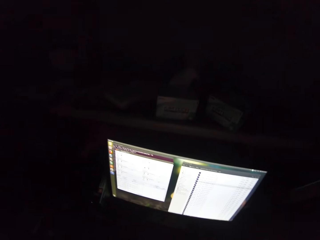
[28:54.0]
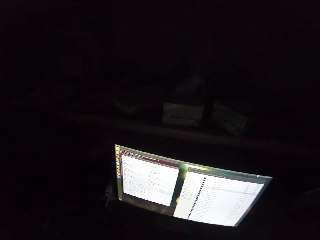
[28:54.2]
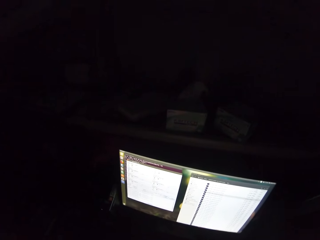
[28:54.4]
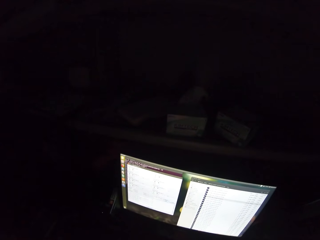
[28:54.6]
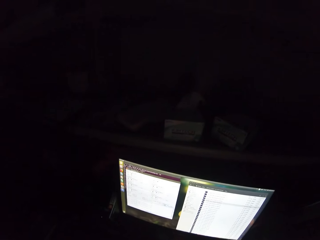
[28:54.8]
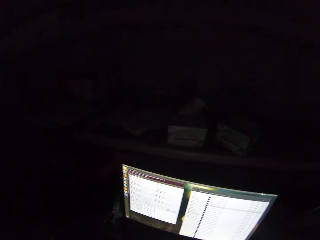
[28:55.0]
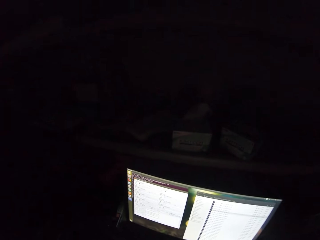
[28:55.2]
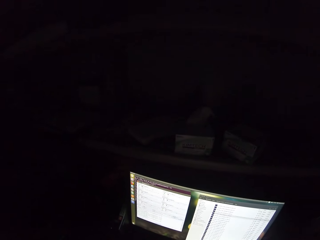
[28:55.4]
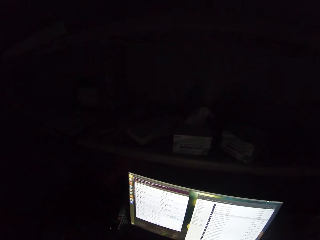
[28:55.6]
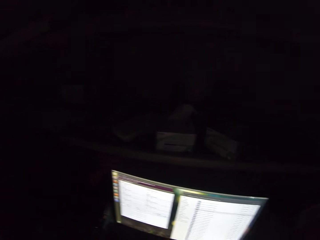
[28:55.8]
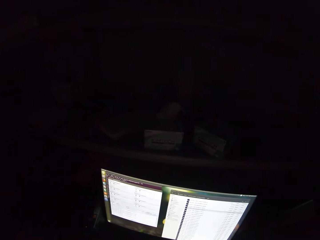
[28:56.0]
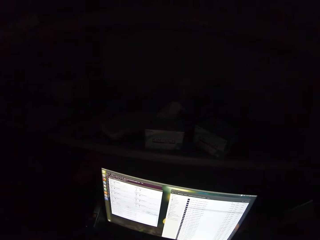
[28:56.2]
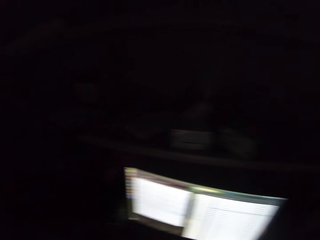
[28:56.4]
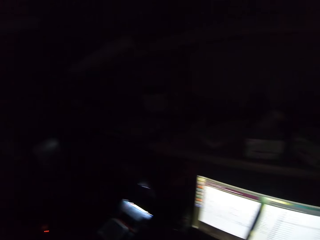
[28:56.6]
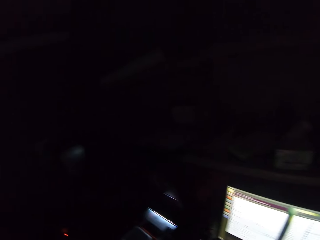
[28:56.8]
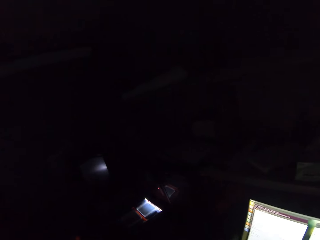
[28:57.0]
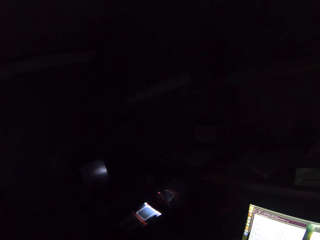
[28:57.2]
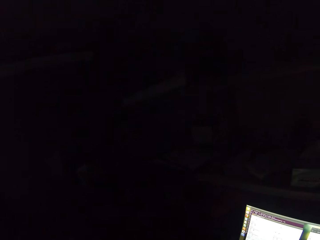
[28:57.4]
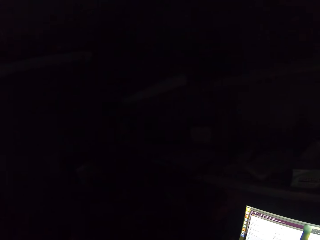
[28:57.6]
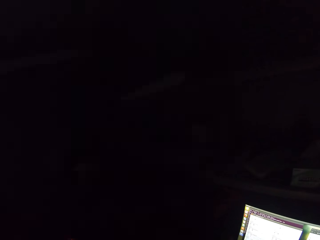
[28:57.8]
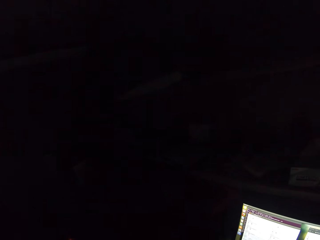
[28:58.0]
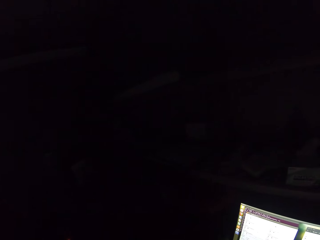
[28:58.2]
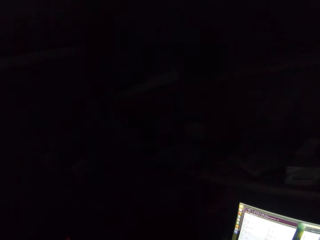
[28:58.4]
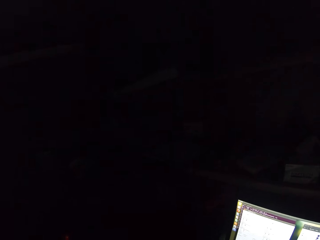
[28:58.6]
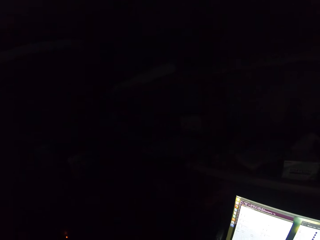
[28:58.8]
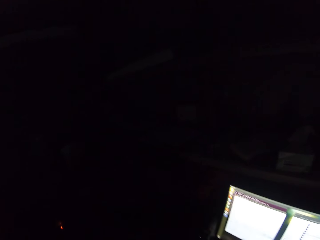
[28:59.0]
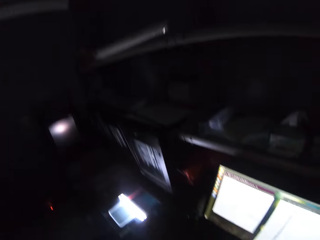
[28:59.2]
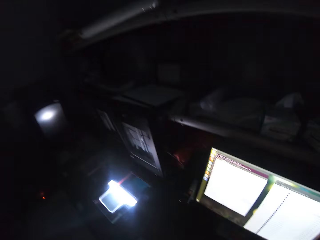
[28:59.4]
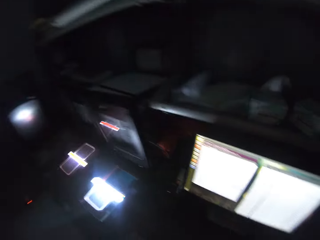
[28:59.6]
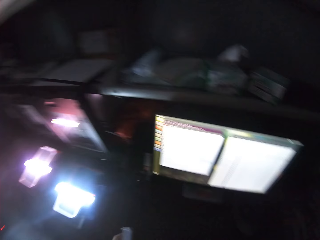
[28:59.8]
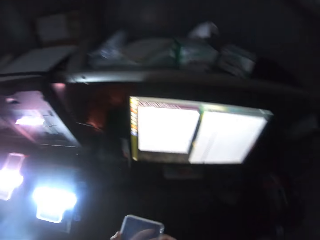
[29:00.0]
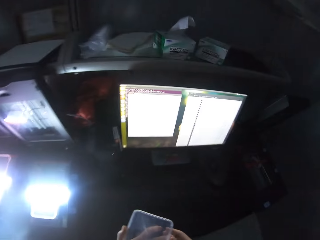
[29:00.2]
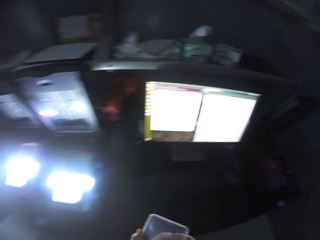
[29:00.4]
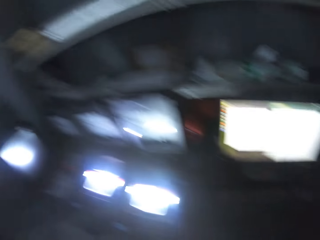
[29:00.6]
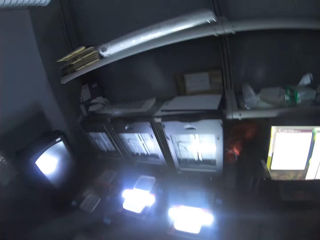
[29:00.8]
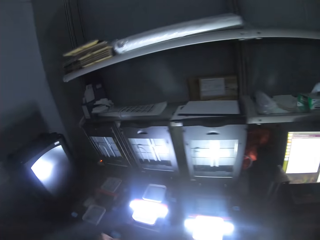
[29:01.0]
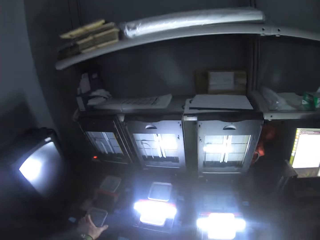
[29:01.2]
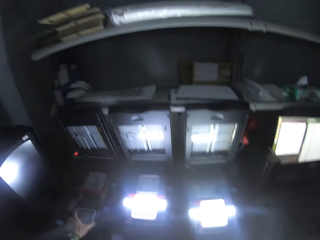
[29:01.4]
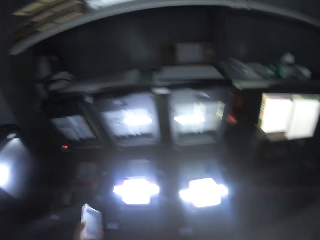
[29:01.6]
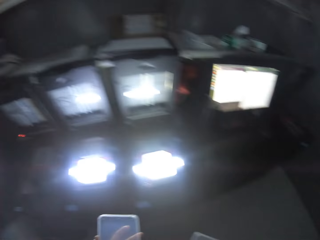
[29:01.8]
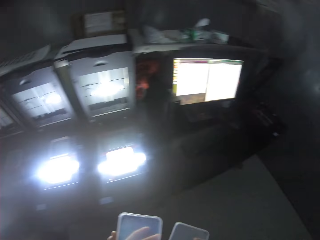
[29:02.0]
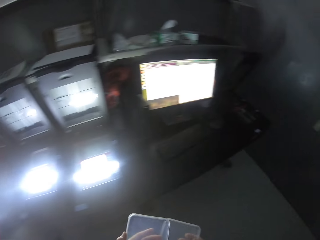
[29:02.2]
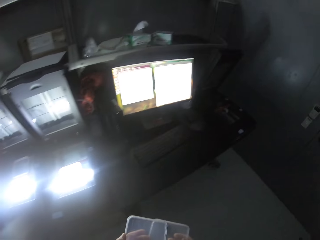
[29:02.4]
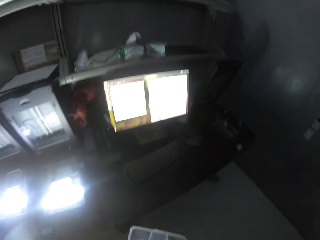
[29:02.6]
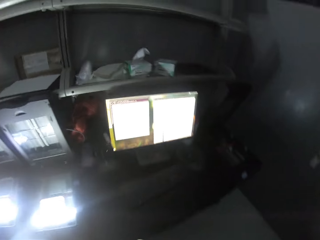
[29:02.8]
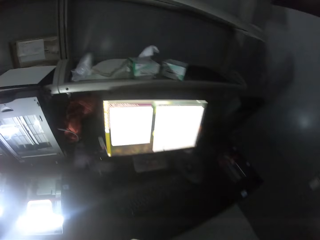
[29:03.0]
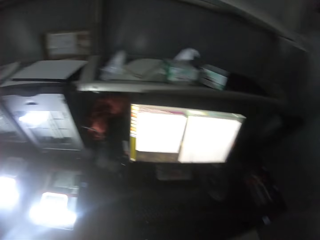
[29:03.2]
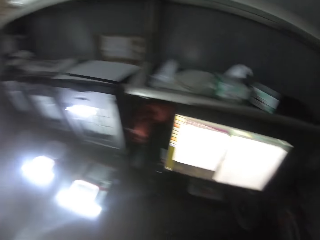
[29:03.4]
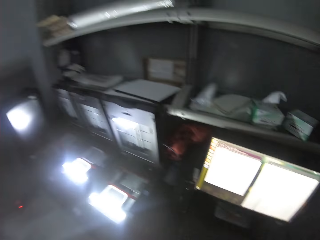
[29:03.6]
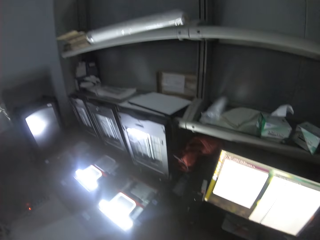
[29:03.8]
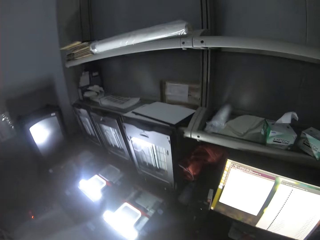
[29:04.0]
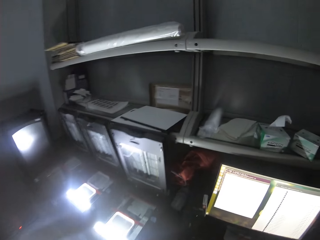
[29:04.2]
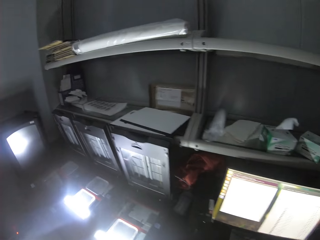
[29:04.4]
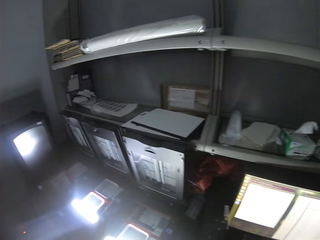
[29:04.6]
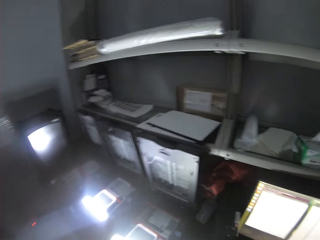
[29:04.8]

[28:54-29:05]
The camera wearer operates a computer. He stares at something. He scrolls the phone with his hands. He picks up something with his left hand.

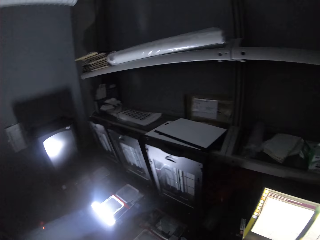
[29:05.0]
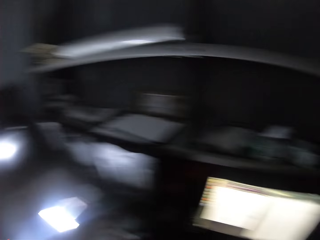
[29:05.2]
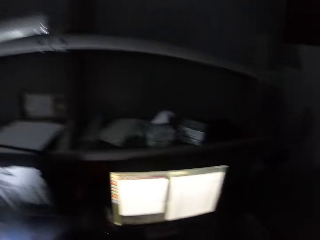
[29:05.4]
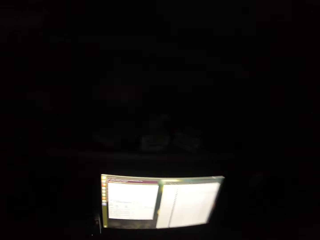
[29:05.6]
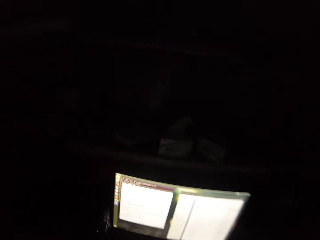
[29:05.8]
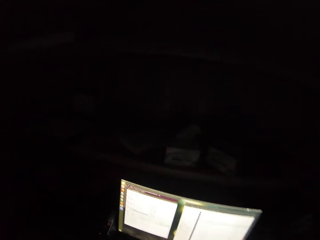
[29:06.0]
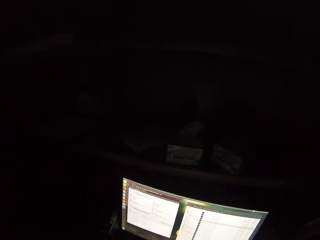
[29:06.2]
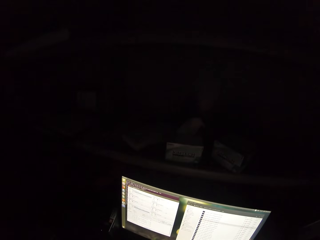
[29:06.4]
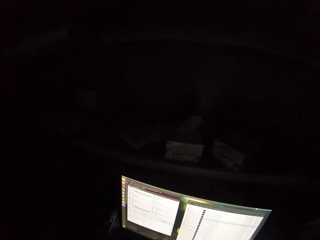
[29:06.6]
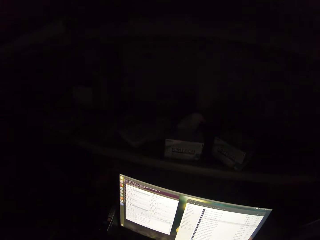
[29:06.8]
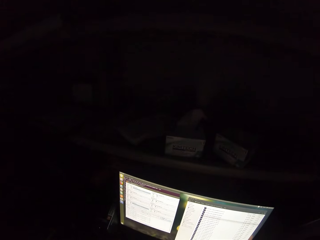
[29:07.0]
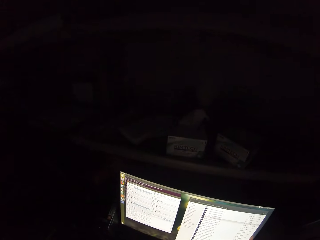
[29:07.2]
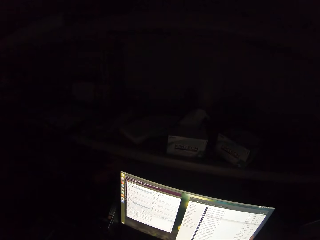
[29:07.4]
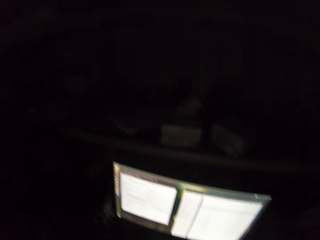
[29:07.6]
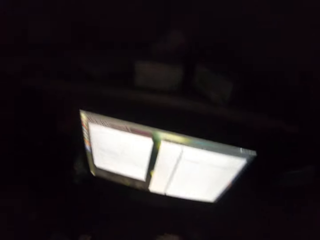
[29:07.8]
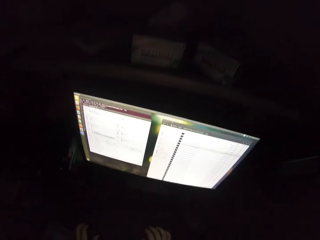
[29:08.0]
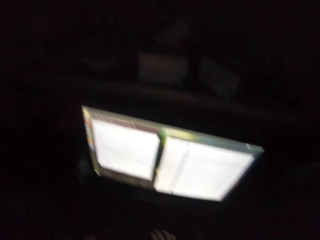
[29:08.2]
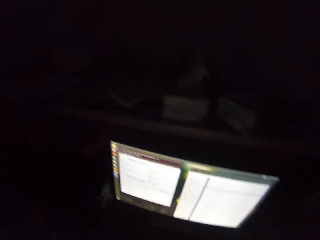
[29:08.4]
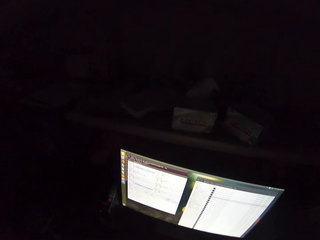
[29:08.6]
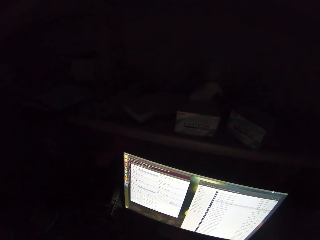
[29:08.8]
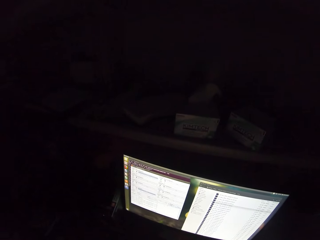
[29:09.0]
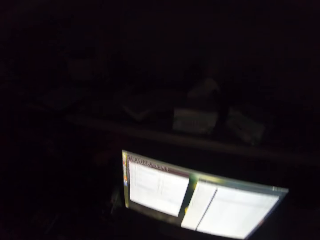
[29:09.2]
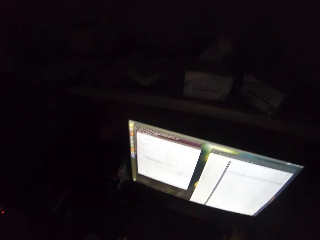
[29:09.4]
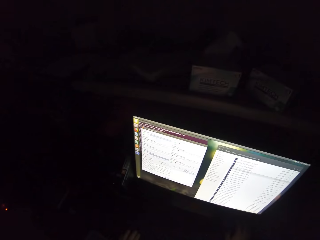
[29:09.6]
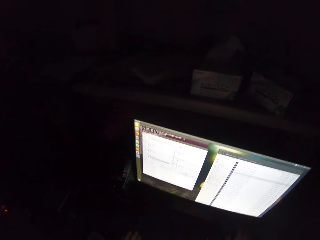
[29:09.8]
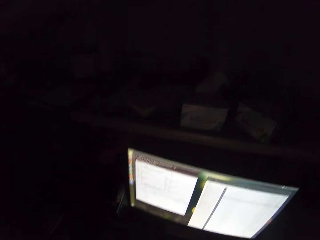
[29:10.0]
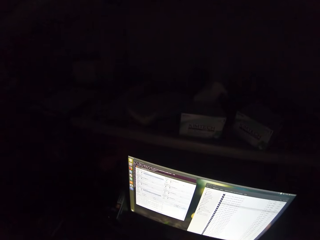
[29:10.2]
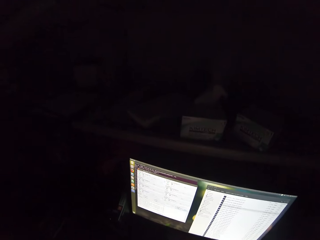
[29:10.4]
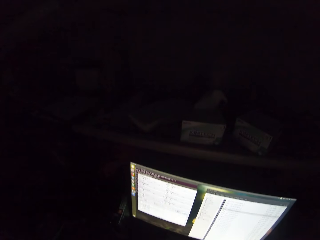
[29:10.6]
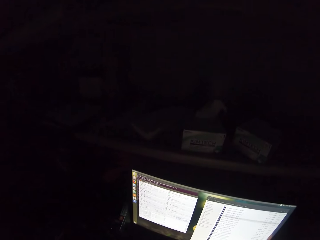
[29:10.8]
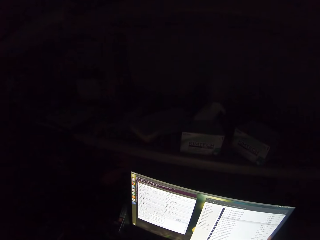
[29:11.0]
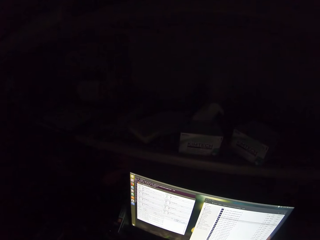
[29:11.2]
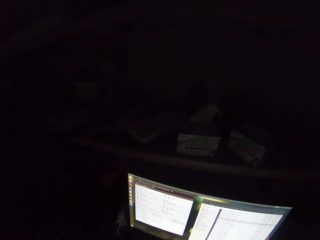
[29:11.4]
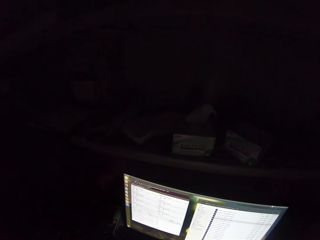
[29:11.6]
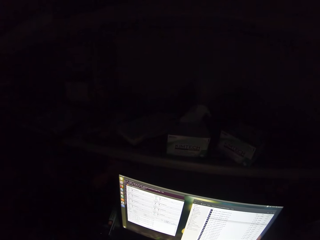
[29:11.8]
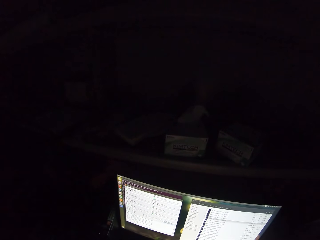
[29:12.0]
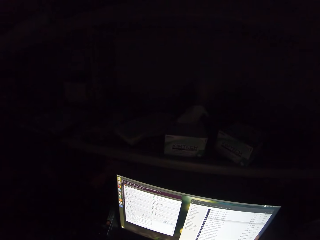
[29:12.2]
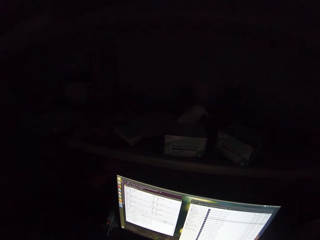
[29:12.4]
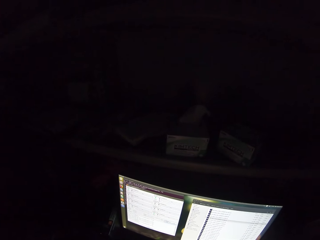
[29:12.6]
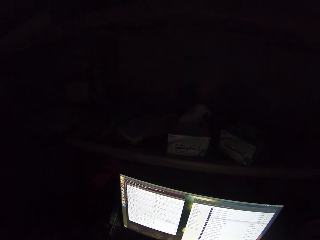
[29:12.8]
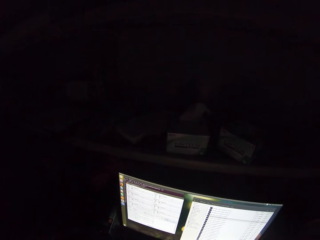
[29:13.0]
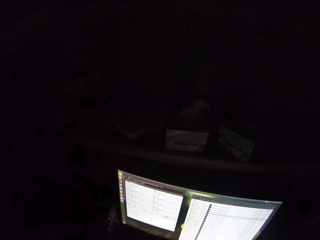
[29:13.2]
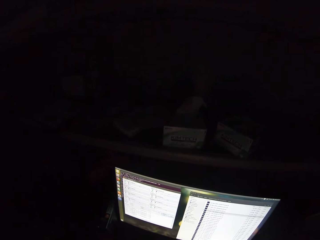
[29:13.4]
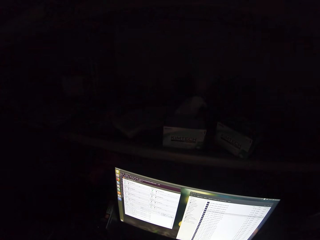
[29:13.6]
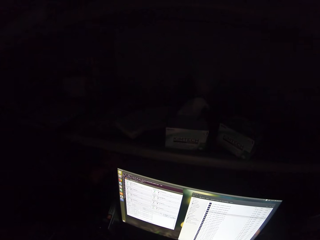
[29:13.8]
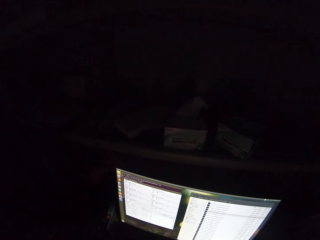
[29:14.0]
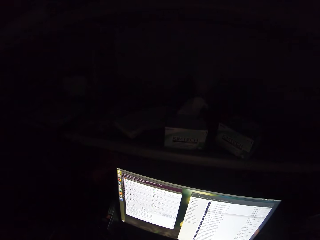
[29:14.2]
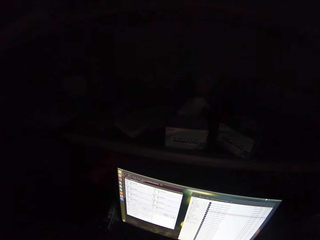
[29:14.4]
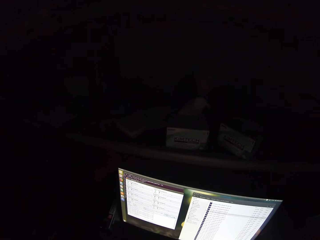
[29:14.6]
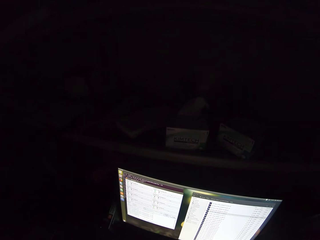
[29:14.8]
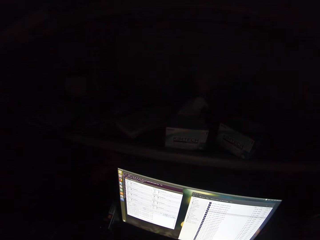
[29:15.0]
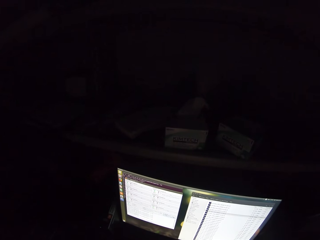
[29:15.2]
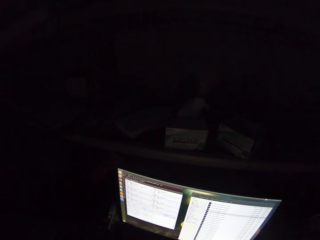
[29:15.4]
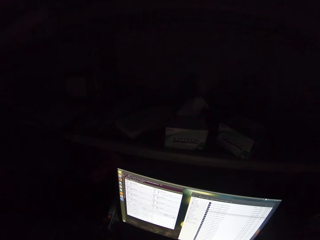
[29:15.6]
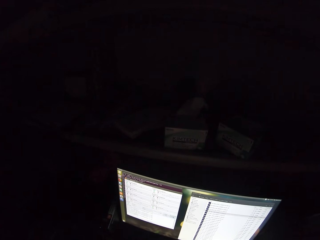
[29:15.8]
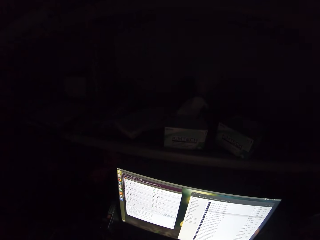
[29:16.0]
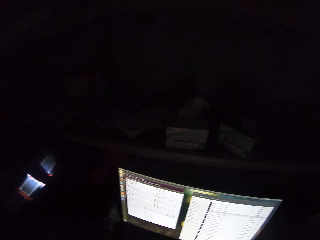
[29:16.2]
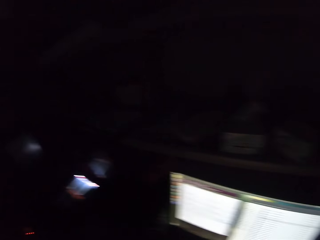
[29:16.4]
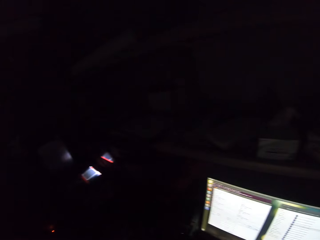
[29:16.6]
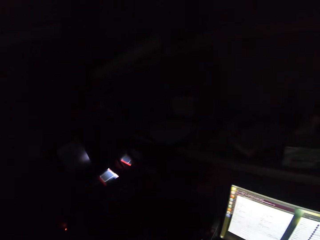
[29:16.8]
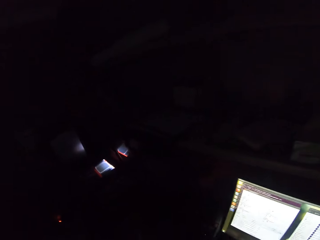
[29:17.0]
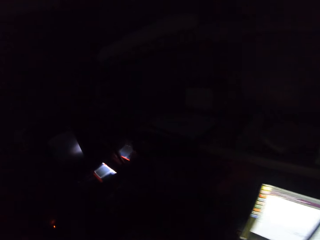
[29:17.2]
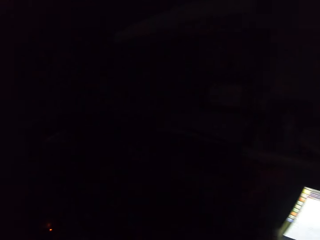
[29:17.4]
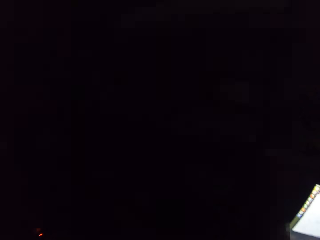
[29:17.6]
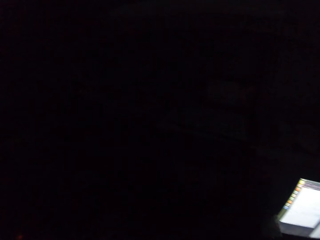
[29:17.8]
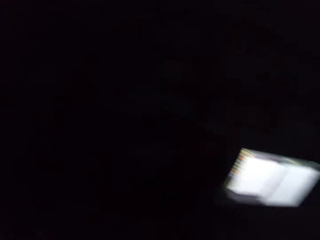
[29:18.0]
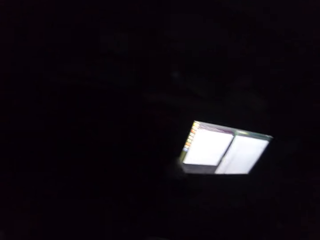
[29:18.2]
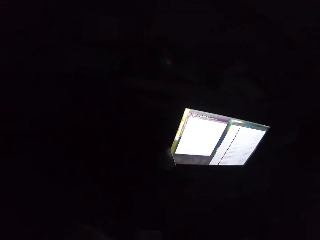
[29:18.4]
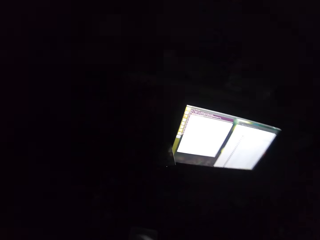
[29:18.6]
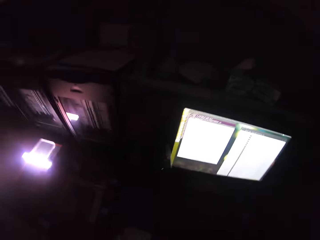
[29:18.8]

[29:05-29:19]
The camera wearer stares at a computer. They stare at the computer. They look around.
